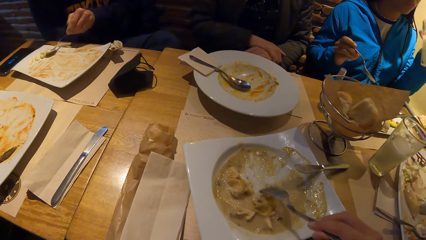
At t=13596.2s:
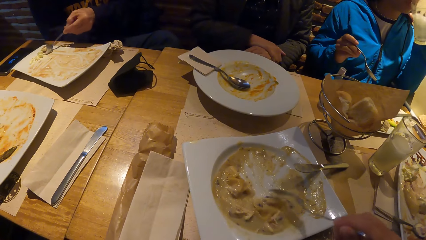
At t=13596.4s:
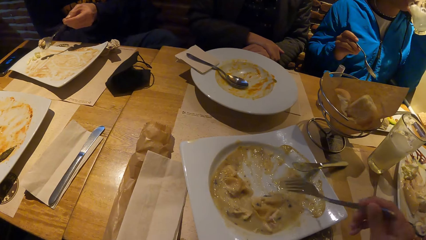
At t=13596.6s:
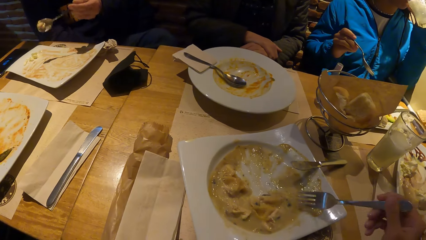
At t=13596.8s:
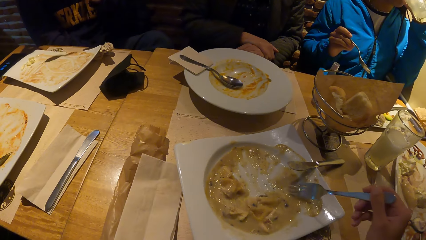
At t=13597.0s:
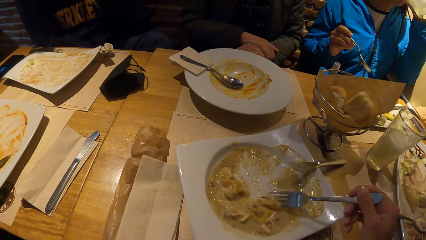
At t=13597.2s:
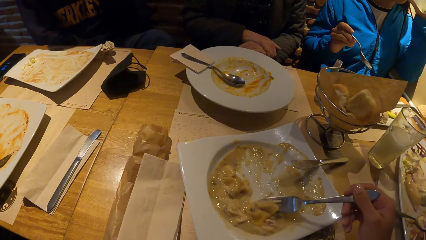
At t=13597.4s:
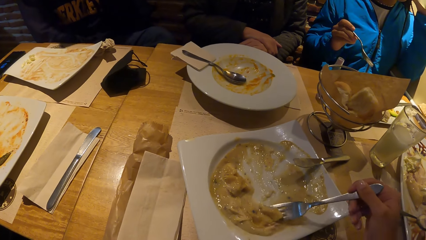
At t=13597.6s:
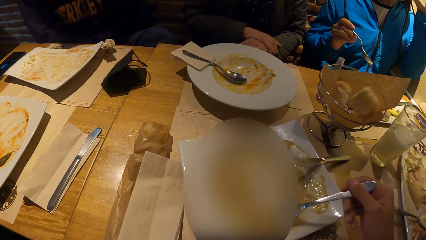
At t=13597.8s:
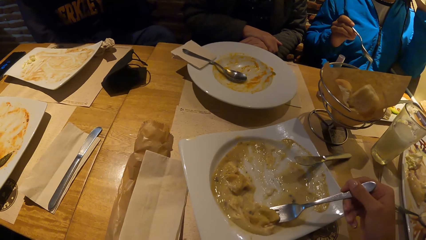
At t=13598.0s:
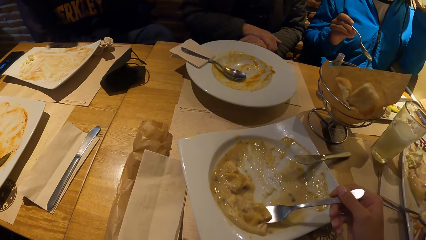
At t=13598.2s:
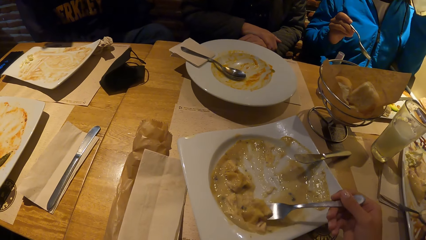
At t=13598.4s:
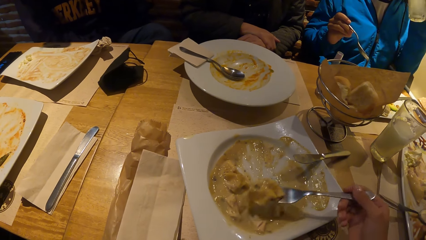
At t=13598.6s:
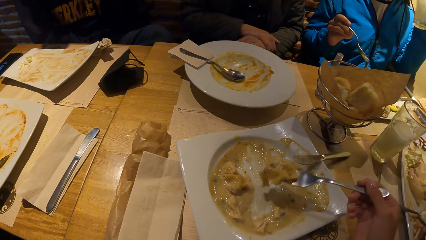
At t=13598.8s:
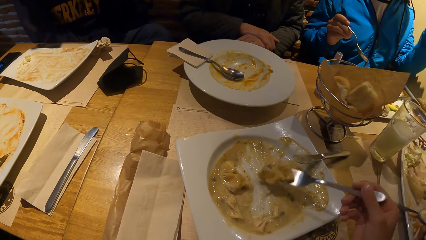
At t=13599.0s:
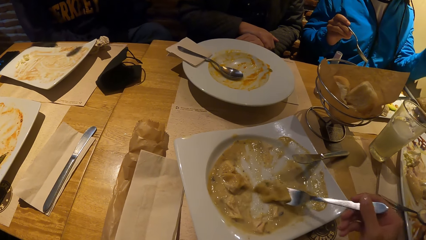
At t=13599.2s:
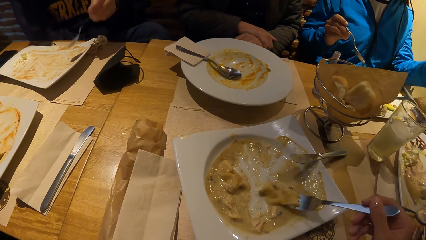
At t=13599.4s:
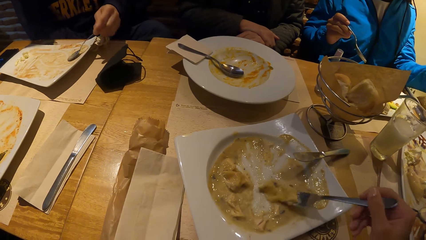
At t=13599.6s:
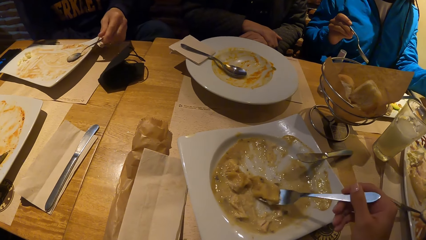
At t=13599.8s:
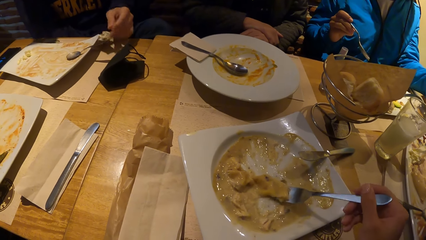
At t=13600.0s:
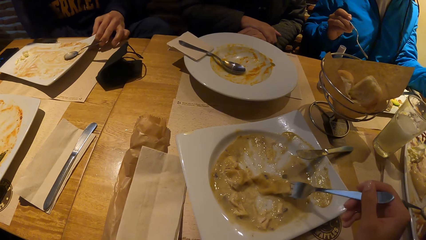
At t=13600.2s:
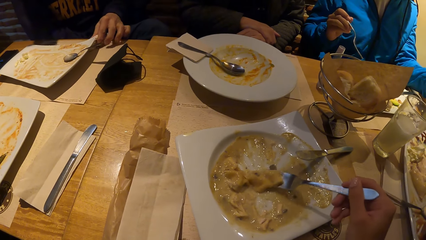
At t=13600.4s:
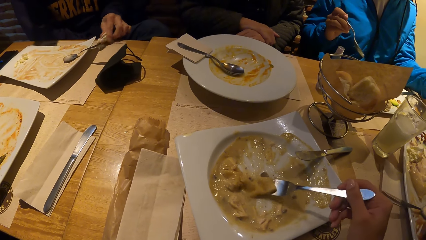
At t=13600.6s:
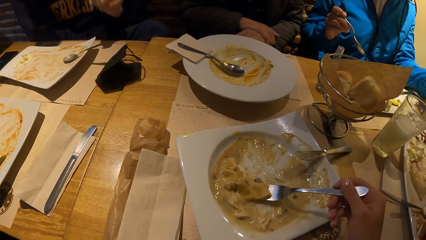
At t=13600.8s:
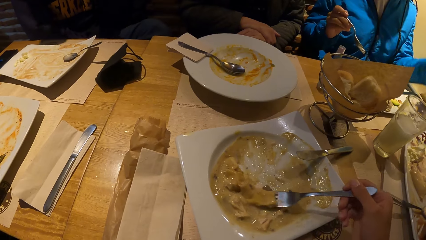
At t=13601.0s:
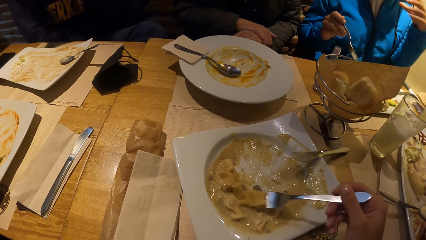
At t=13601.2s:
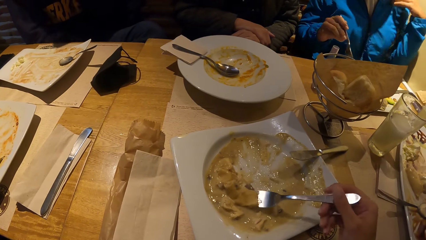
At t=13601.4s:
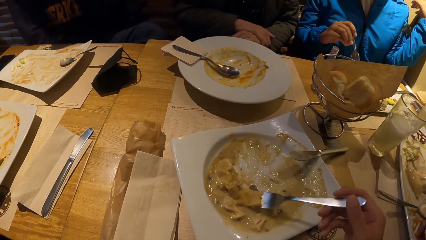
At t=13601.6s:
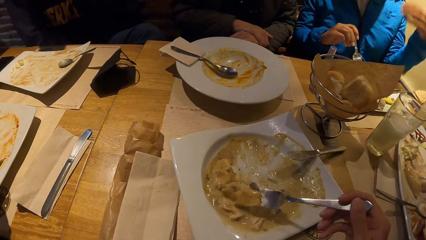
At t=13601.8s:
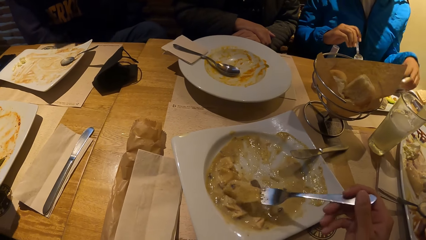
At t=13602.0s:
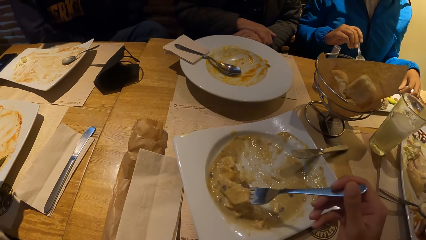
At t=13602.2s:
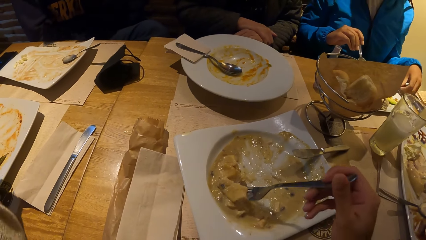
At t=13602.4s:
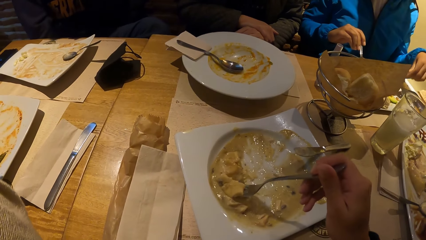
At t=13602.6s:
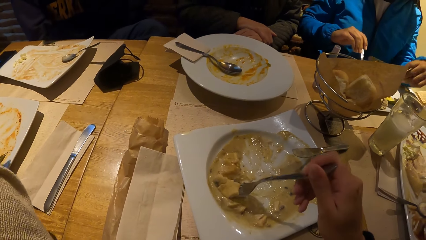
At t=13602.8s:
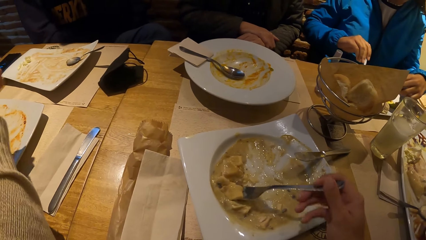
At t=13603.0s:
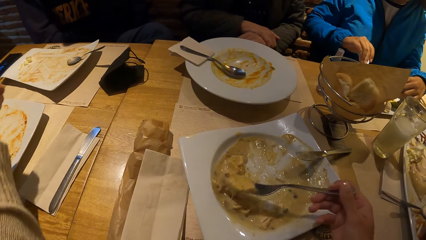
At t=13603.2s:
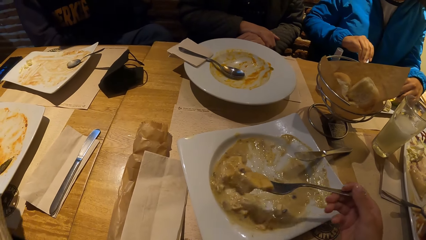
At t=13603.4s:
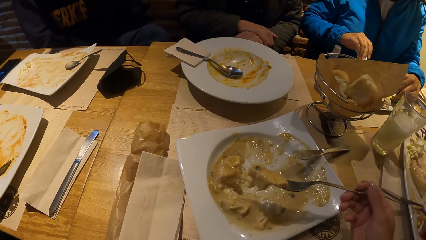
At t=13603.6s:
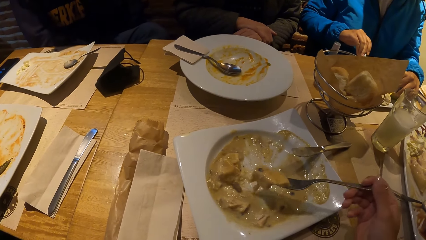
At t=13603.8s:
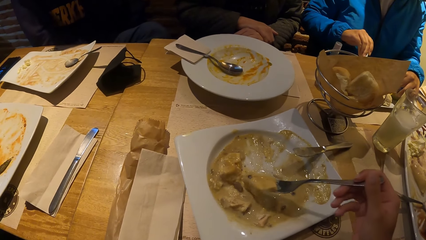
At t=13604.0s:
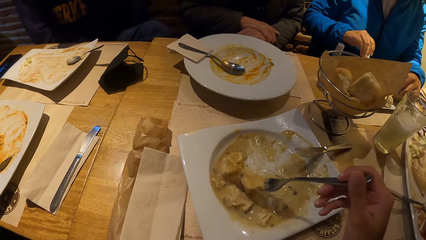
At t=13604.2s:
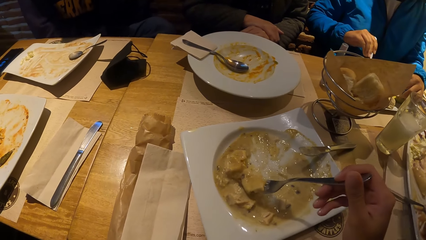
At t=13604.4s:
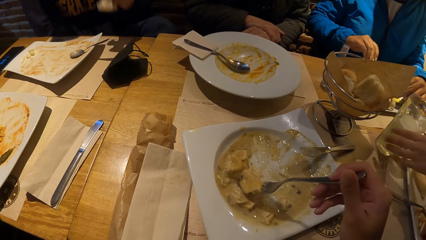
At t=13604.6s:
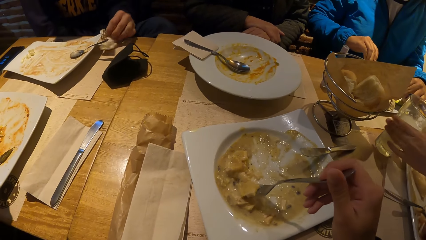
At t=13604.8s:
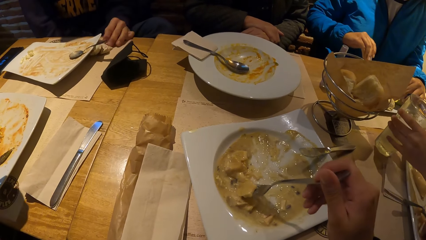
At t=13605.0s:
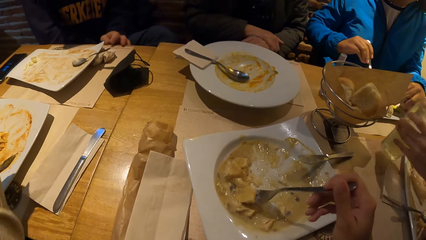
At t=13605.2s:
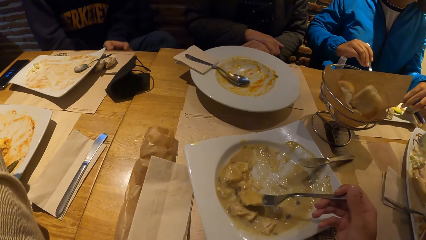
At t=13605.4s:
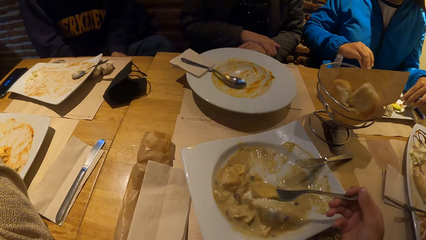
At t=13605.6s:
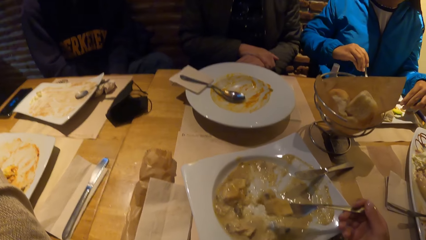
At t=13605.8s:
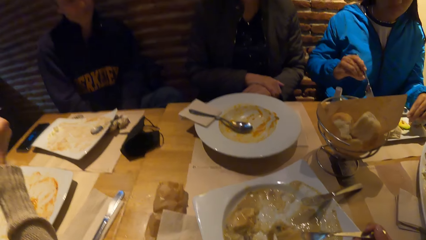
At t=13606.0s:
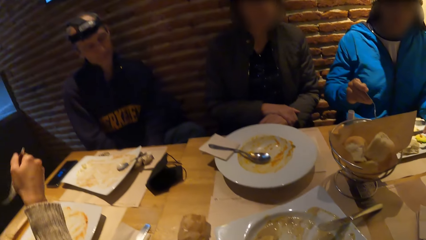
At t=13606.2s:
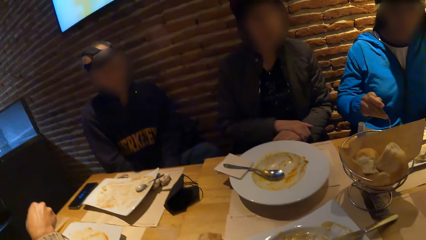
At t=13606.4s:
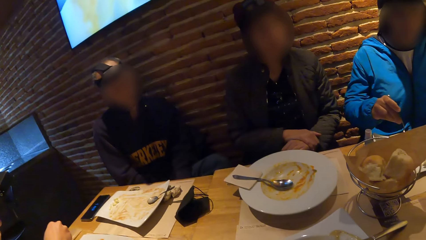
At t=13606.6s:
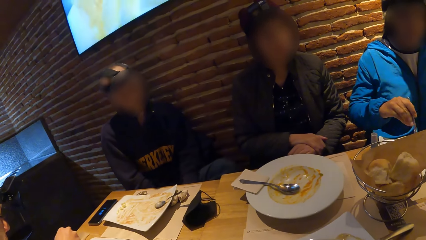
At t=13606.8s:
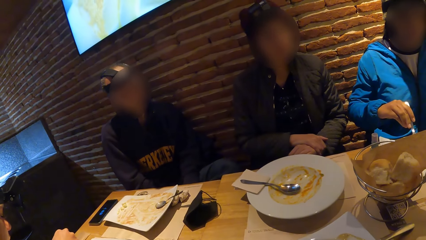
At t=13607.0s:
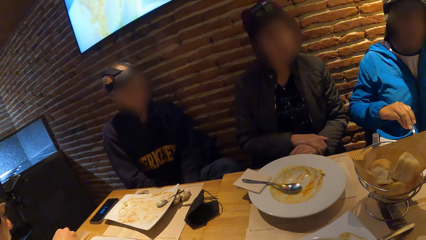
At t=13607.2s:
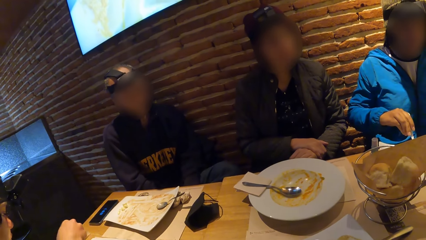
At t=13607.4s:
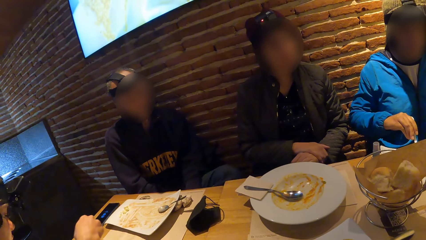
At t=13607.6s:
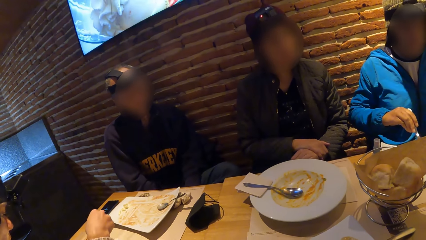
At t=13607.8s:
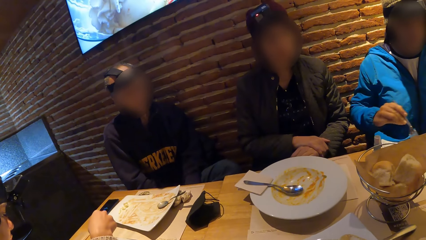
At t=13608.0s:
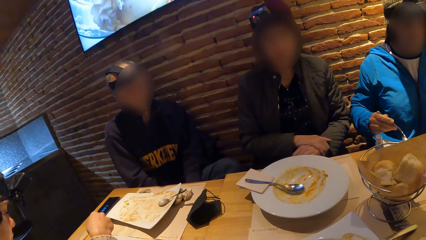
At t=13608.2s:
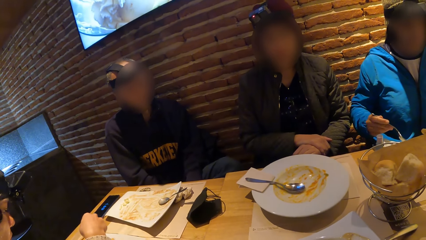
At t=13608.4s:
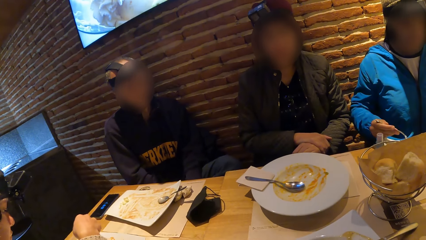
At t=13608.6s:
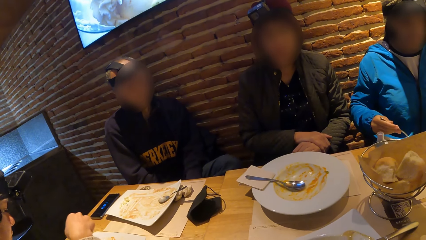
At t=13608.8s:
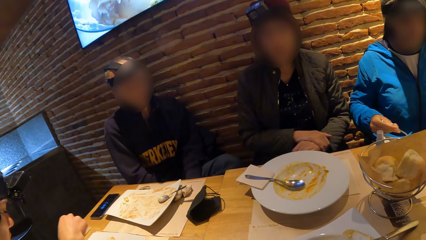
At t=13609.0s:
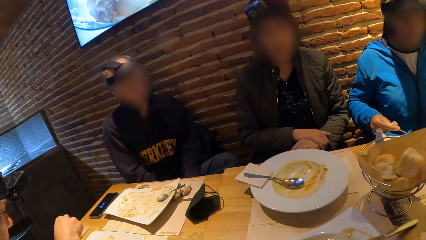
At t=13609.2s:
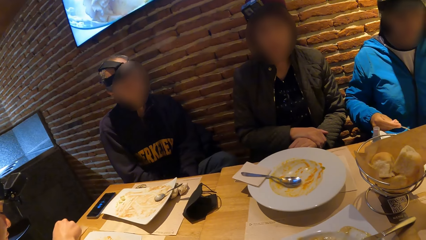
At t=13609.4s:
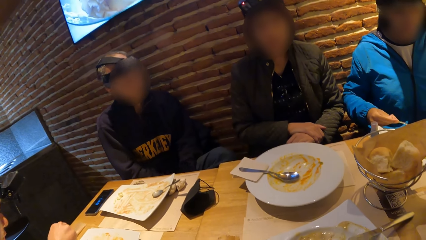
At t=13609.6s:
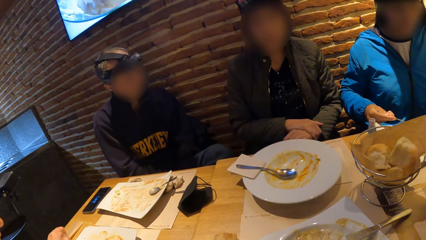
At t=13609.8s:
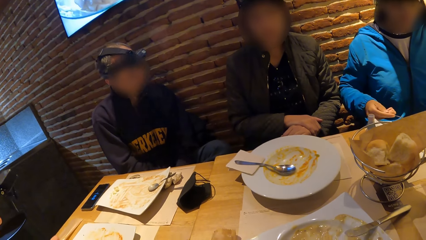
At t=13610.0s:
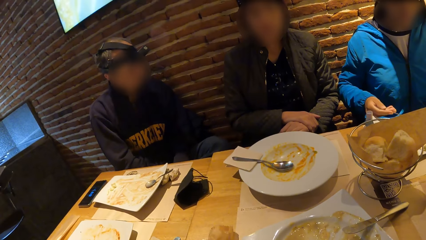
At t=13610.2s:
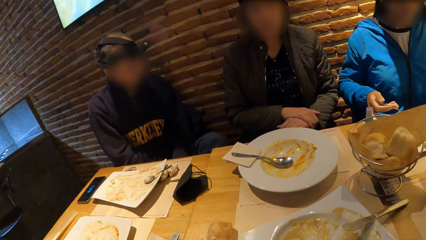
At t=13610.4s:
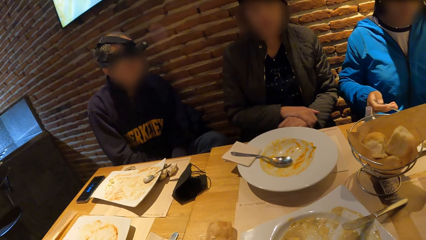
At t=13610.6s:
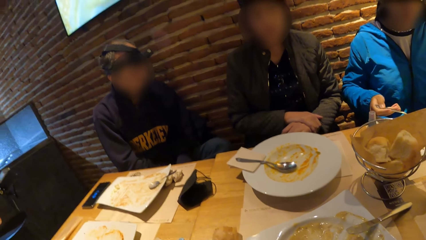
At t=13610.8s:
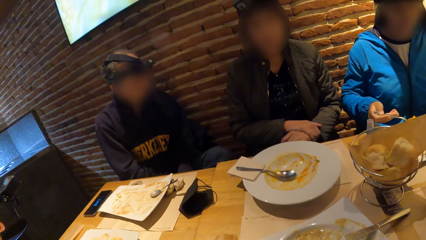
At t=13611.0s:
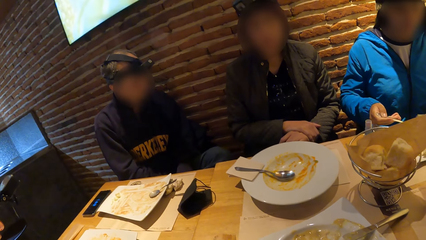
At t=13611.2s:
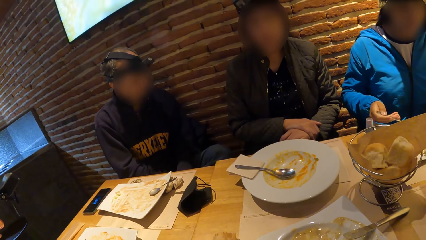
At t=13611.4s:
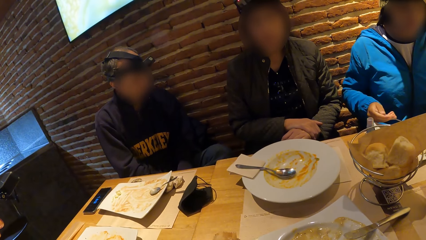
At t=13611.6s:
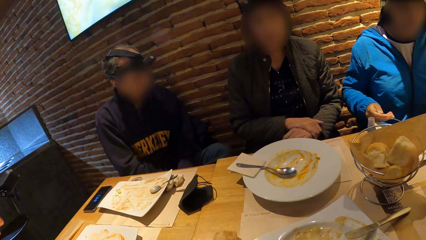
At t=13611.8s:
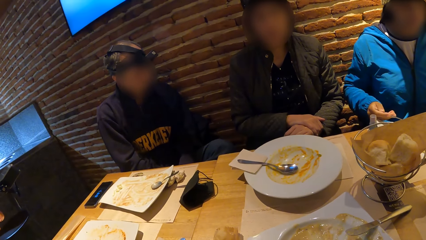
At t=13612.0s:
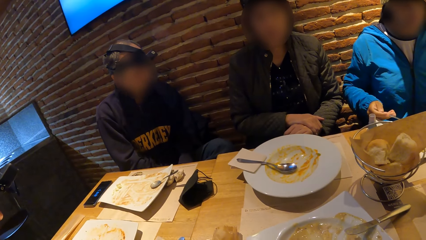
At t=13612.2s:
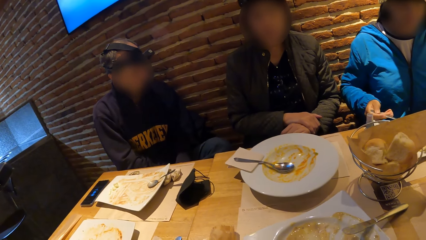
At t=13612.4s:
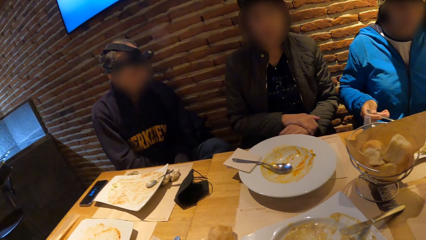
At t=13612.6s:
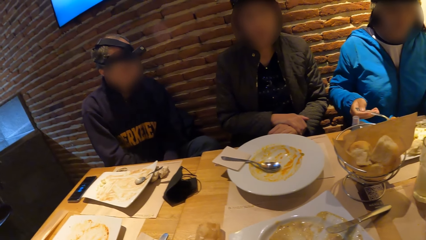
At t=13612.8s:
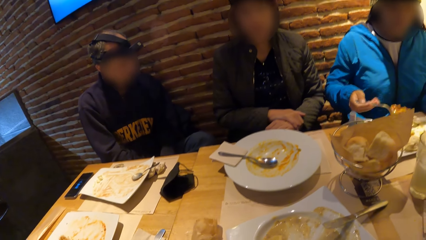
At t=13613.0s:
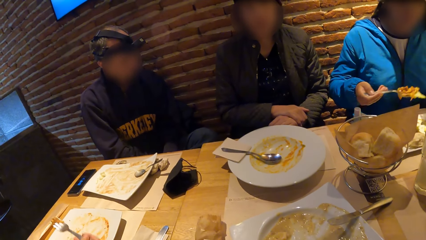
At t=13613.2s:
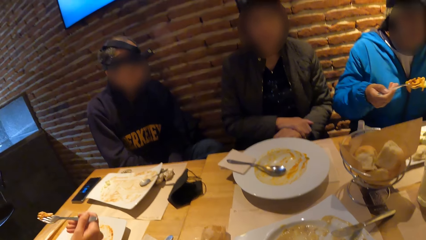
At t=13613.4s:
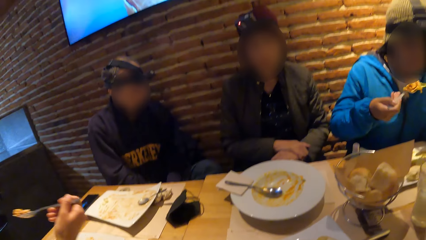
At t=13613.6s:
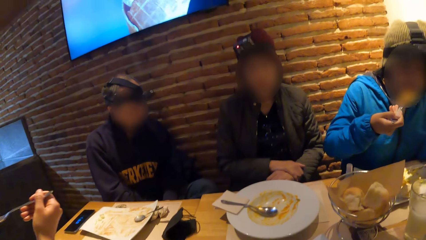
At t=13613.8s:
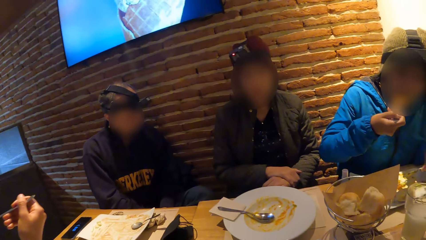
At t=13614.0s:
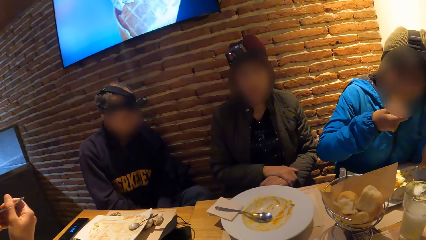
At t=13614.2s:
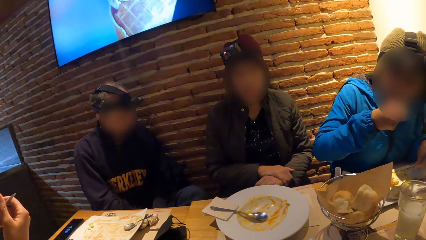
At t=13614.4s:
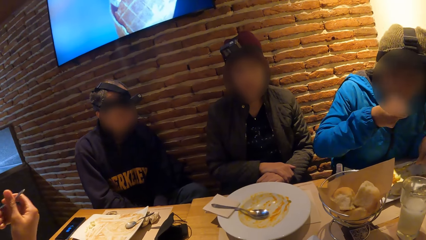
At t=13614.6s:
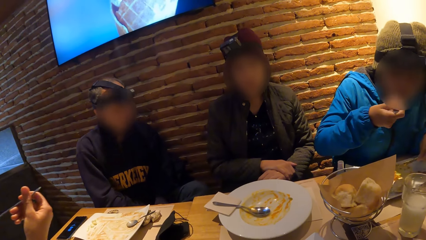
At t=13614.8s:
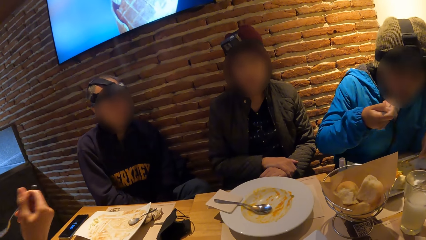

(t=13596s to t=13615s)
The camera wearer scoops the food in the plate with the fork in his right hand. He lifts the fork with food to his mouth with his right hand. He looks around.
